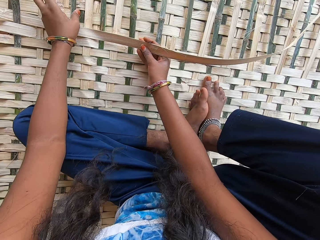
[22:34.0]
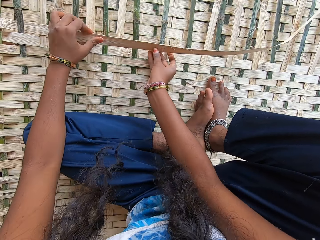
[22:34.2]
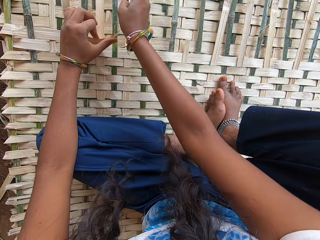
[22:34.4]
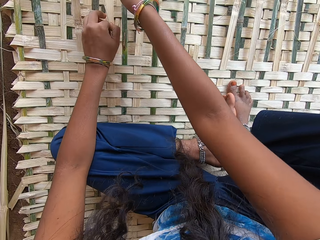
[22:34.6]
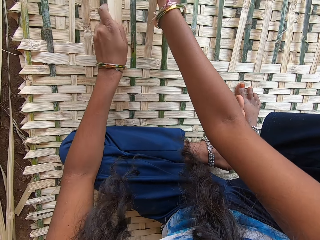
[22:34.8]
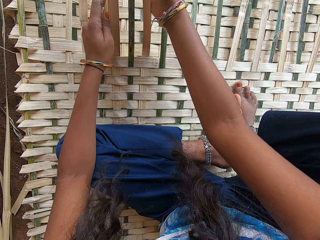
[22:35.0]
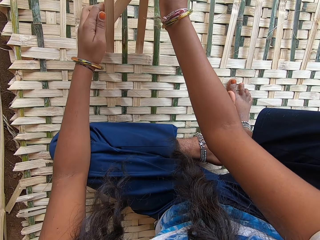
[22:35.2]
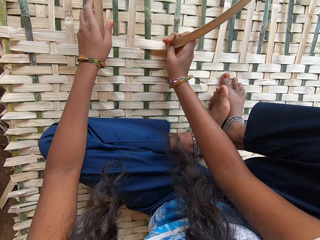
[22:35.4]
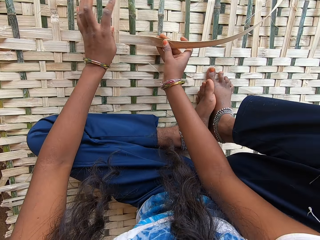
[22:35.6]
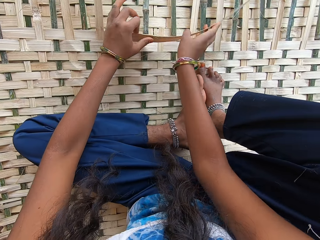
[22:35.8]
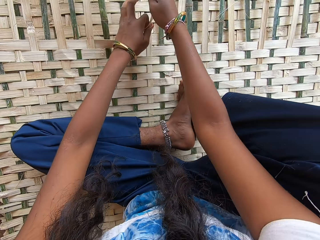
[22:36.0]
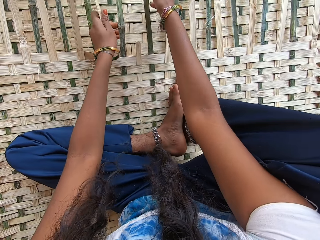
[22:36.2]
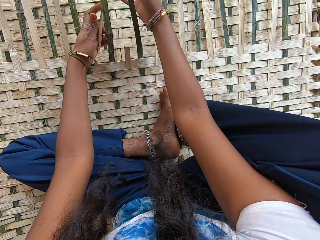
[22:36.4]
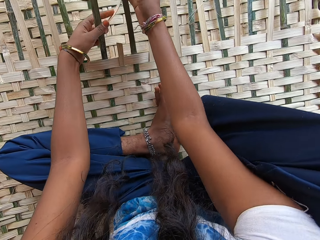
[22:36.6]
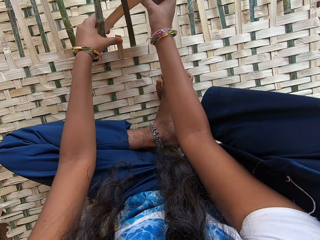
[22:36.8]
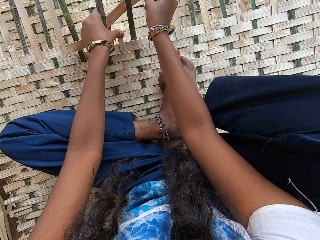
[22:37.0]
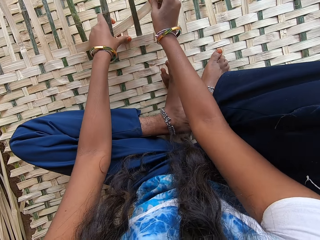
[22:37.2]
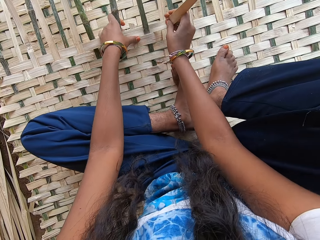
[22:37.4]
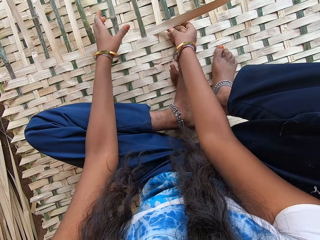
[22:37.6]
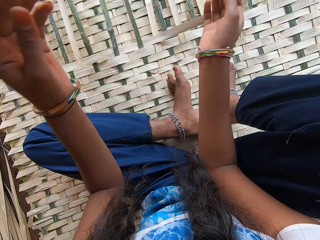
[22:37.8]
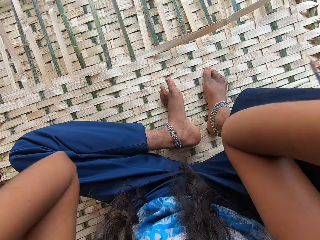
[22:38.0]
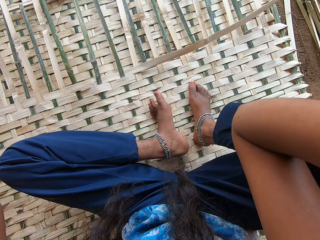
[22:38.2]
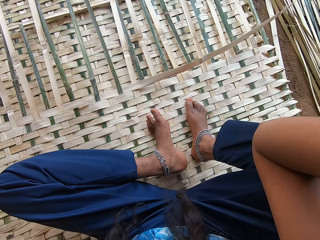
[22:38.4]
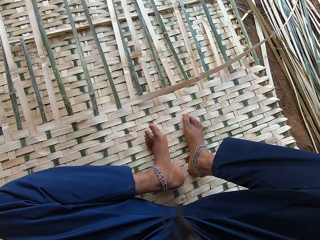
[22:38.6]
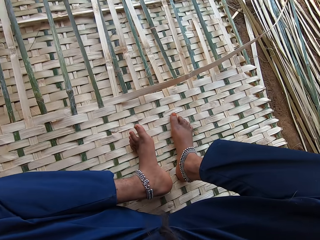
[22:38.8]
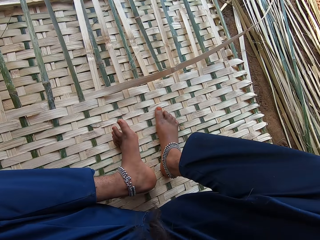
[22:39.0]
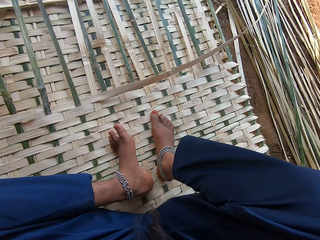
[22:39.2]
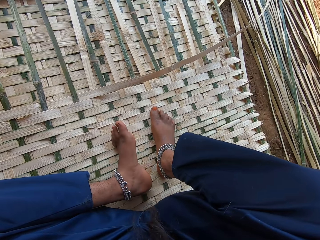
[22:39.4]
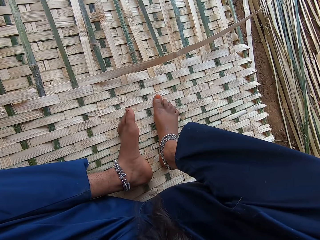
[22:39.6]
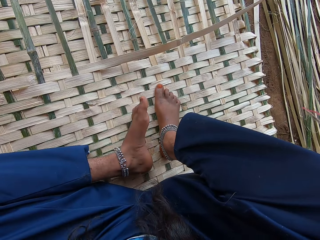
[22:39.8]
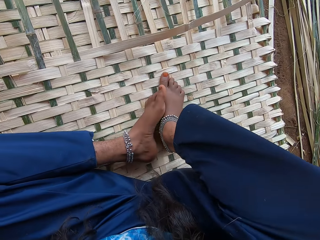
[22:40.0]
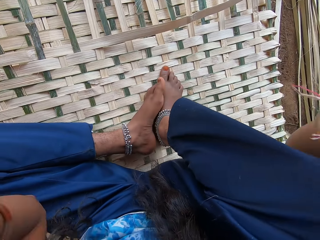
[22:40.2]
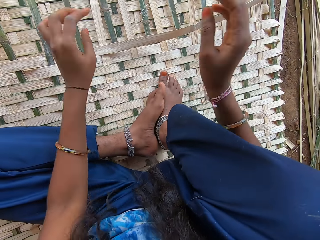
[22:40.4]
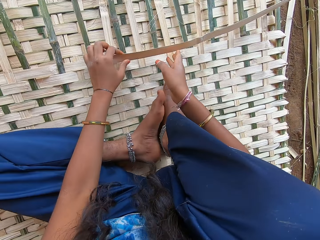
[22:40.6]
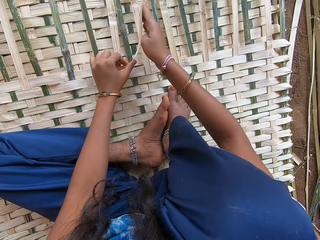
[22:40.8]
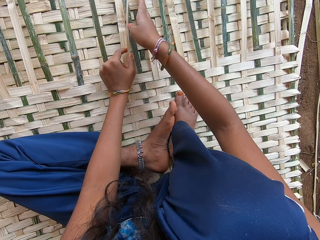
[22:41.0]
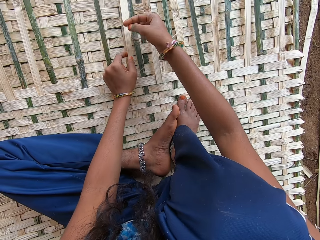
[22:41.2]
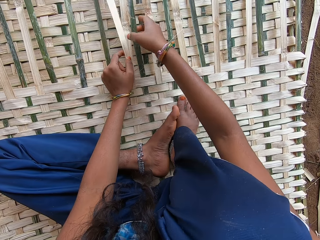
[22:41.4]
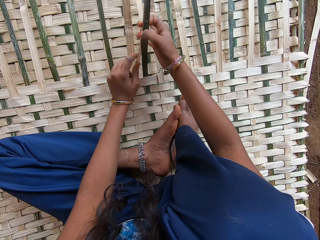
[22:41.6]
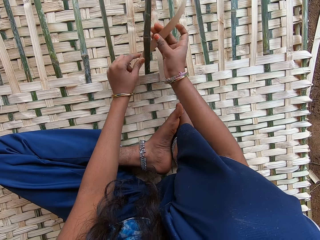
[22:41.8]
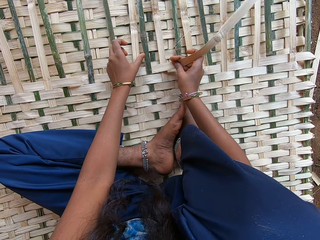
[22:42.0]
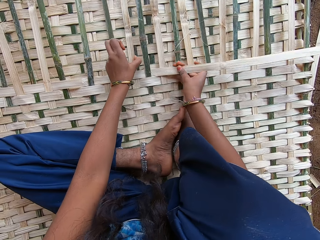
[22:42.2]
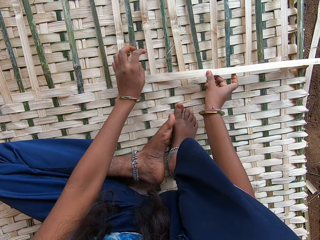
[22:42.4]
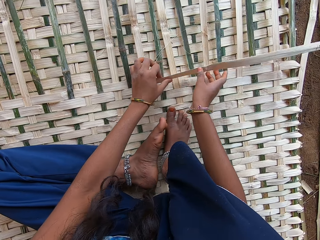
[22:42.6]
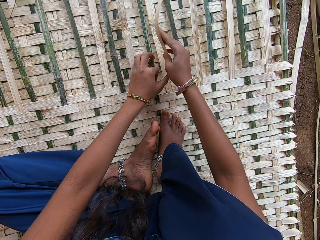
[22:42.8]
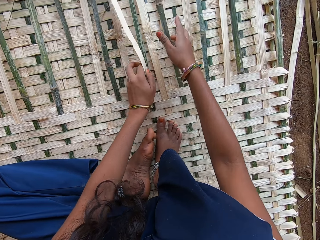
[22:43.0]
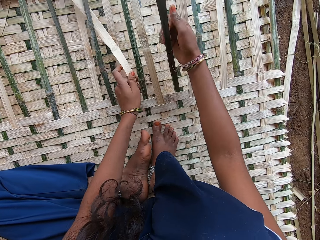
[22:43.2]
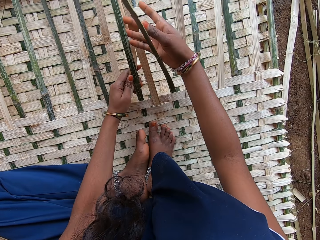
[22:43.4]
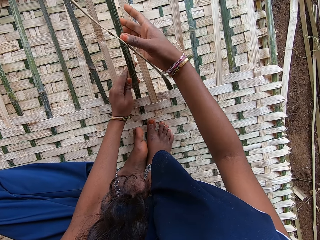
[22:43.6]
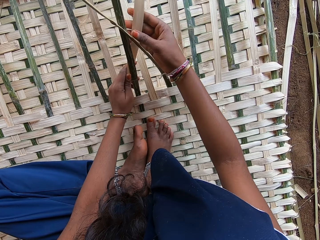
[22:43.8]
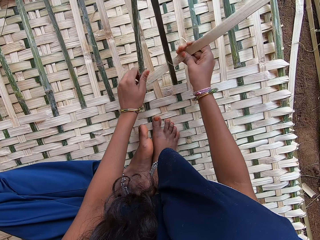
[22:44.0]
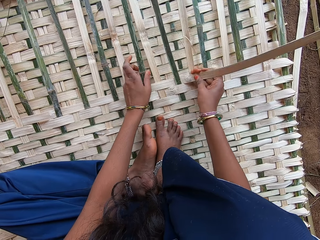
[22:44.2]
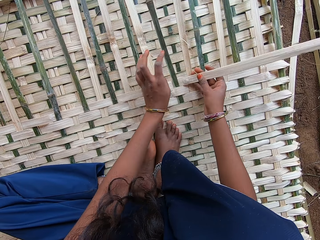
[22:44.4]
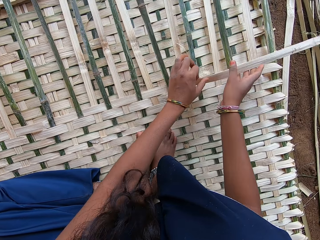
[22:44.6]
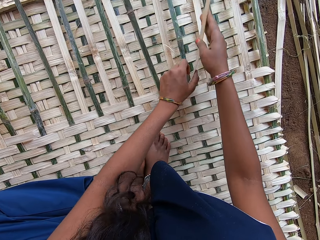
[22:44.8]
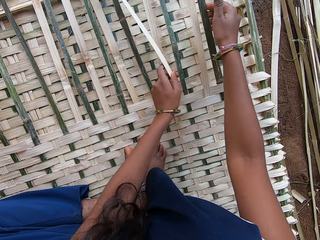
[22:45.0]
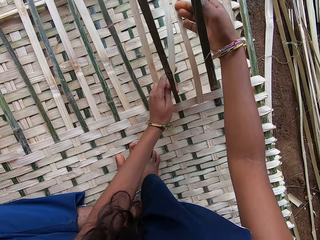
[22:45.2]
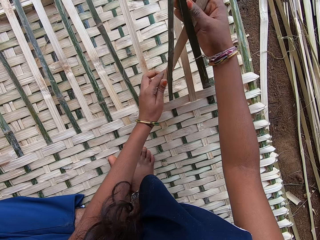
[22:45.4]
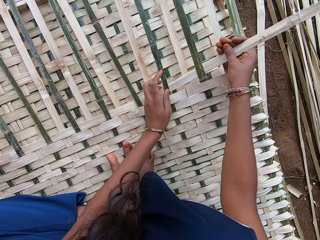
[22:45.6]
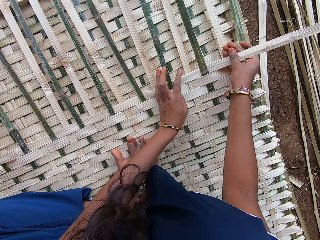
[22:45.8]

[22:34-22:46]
The camera wearer lifts the hands up. They grab the bamboo stick with both hands. They plait the mat with the bamboo stick.

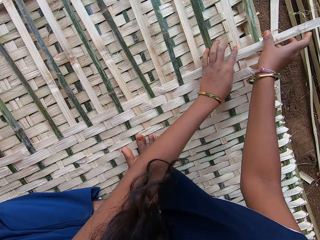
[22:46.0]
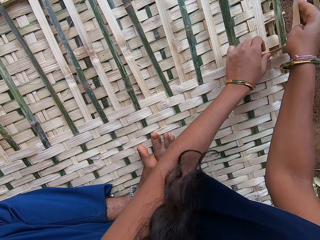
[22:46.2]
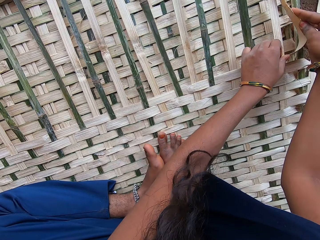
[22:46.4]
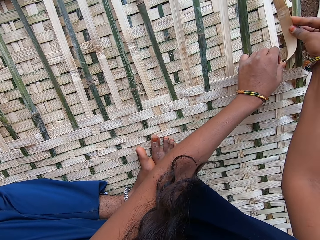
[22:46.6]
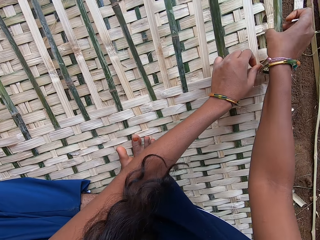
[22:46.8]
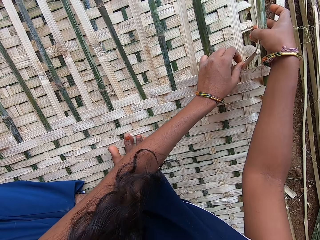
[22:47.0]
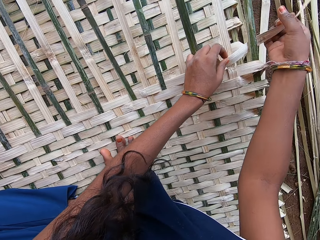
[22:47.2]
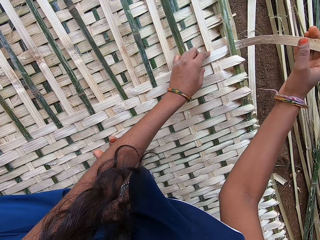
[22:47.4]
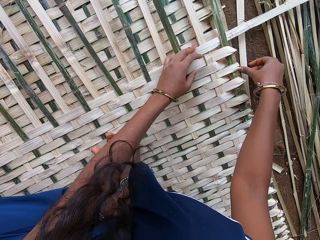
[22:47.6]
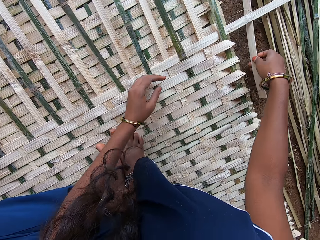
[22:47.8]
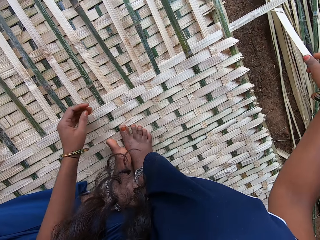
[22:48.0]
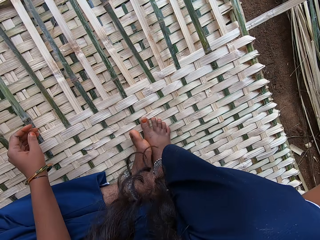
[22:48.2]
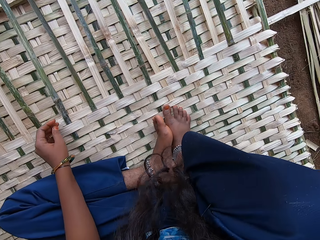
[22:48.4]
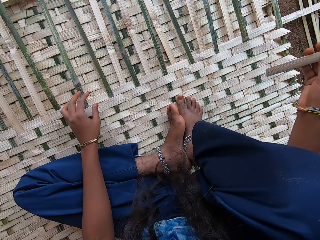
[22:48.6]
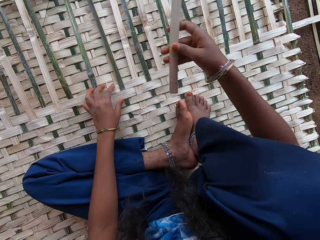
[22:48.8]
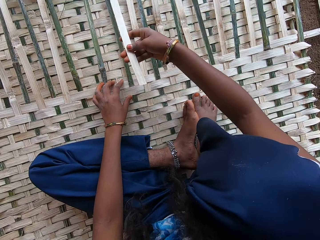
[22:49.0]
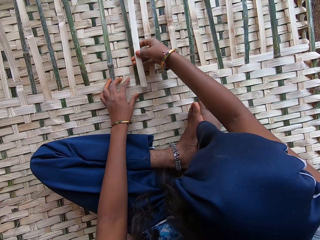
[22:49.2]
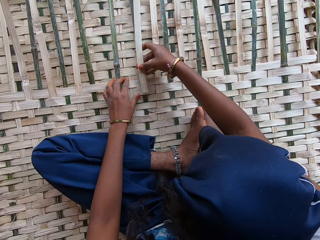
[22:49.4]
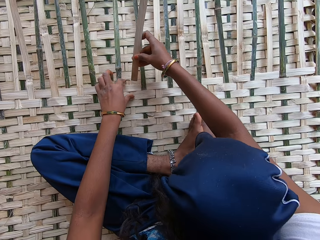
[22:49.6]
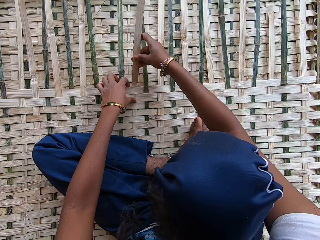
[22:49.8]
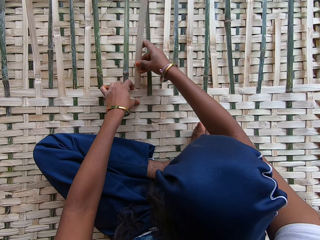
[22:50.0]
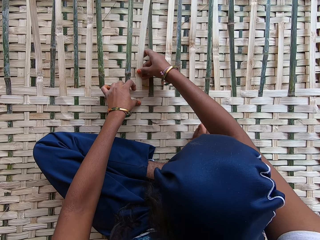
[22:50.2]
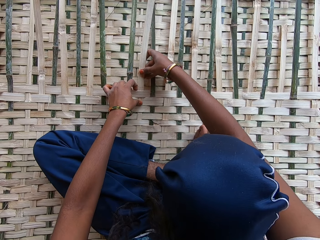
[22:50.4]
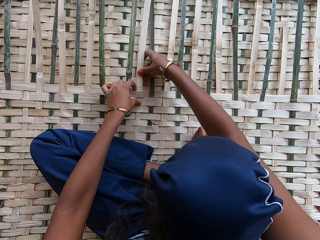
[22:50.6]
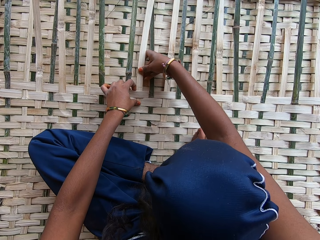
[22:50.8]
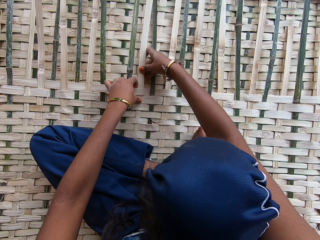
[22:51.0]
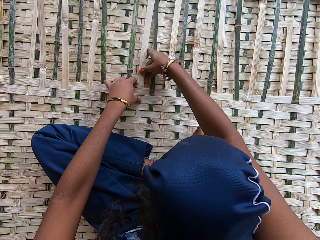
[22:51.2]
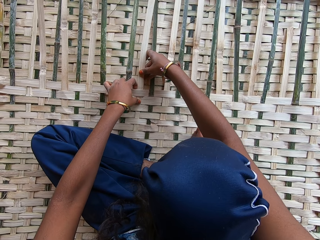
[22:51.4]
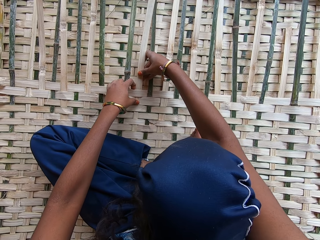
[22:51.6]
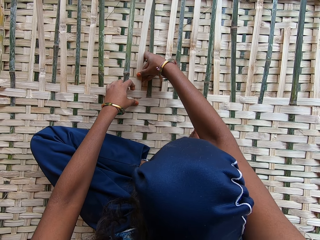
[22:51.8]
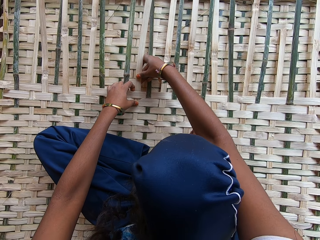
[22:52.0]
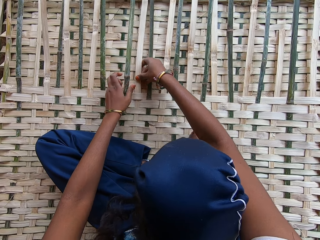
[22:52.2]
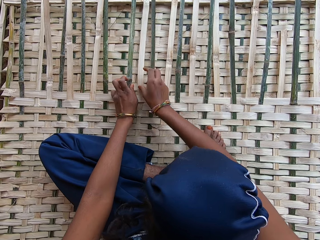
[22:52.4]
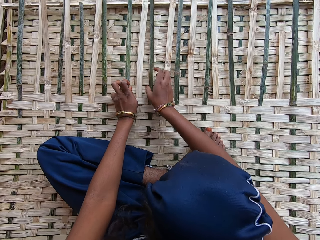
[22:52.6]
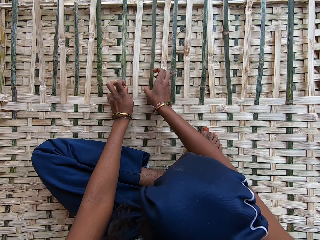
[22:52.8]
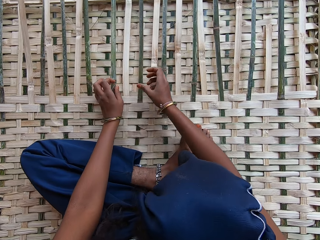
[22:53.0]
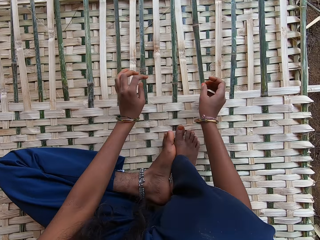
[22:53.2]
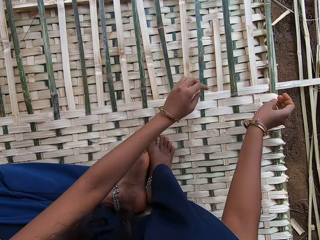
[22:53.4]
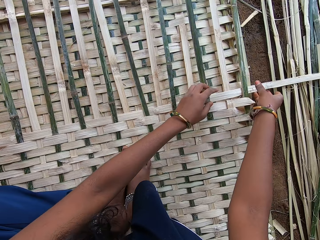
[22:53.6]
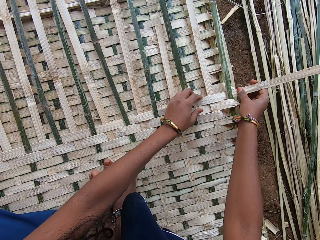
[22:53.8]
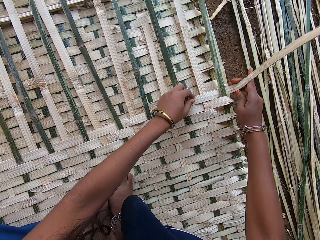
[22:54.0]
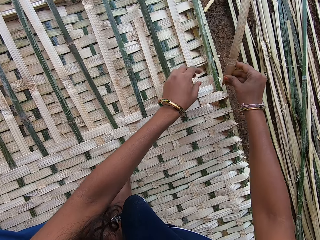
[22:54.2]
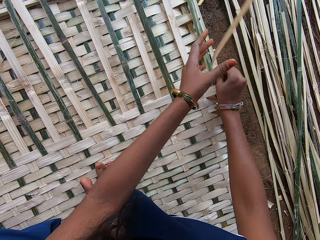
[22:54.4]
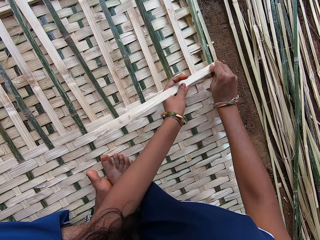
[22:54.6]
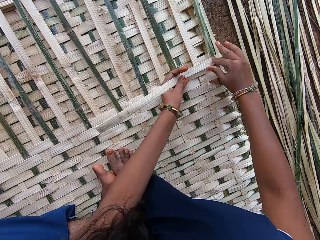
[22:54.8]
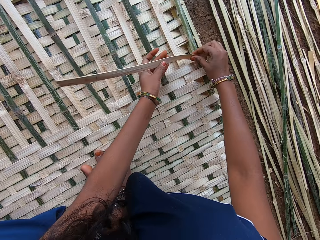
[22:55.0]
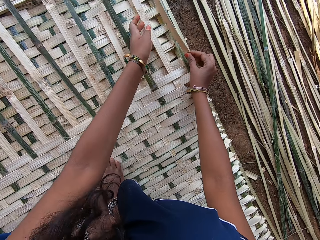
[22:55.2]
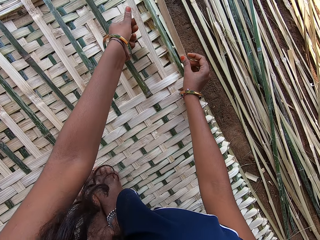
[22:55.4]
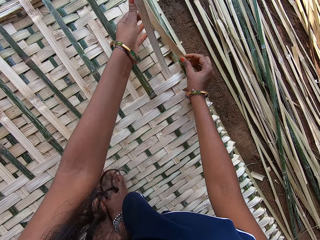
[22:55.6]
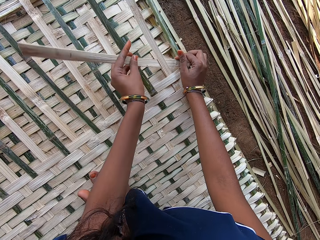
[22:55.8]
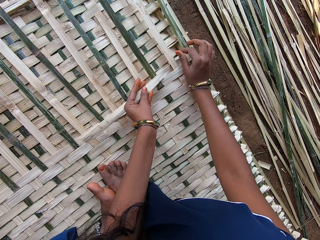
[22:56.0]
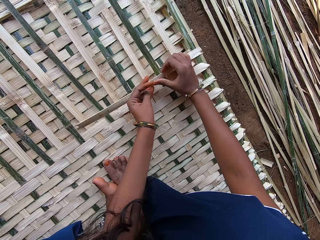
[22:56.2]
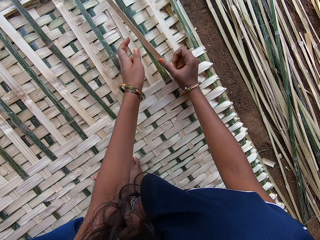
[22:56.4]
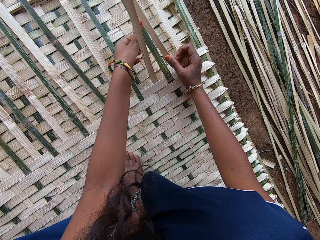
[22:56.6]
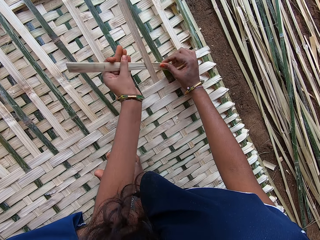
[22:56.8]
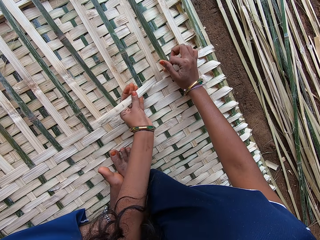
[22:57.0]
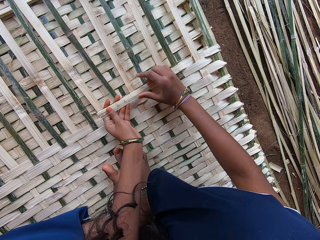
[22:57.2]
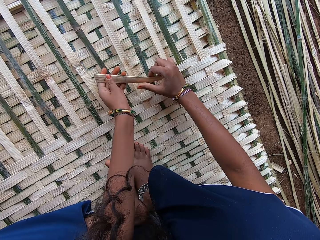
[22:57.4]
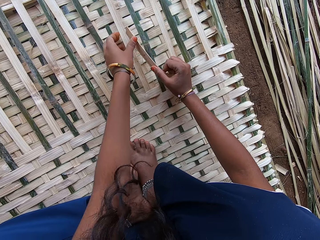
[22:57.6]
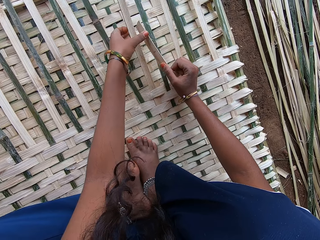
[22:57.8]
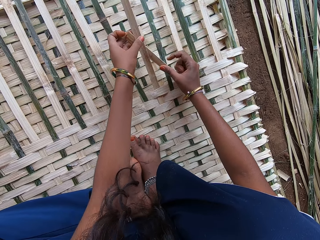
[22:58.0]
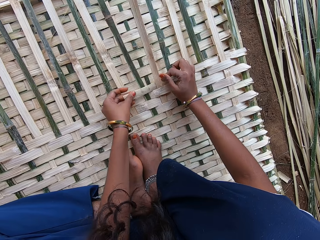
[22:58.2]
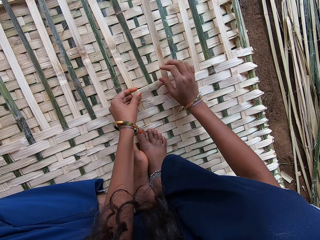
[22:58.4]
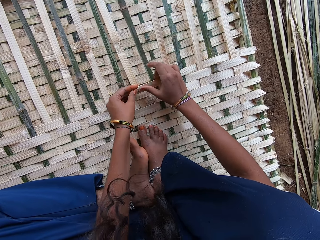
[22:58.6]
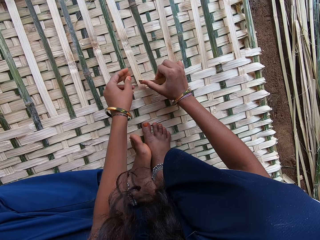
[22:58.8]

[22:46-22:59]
The camera wearer picks up palm fiber. They fix the palm fiber on the mat. They weave the mat.
